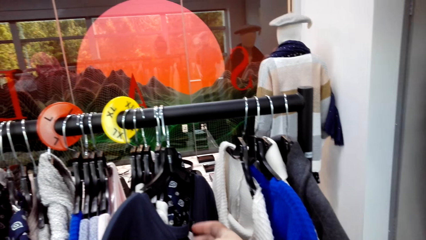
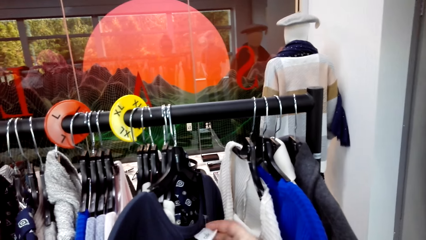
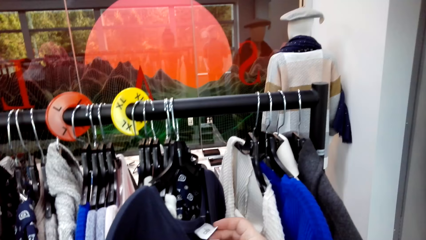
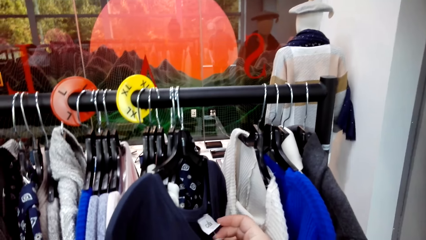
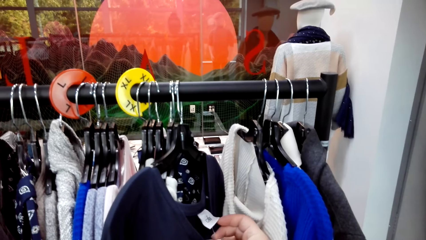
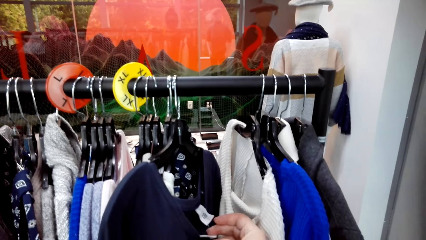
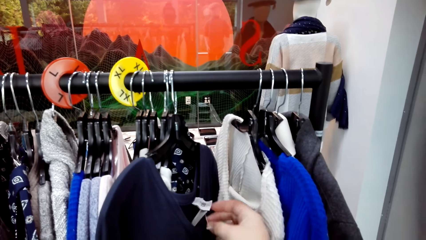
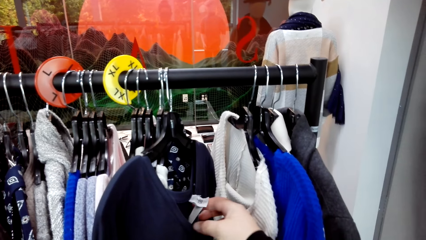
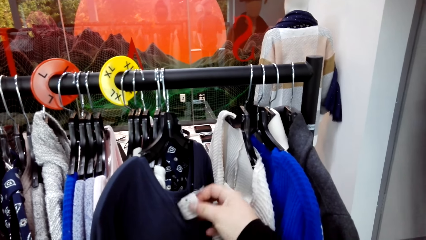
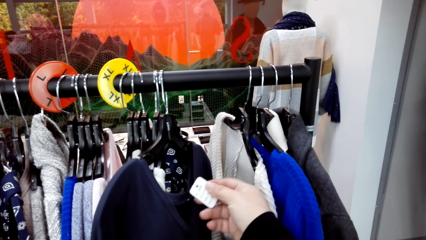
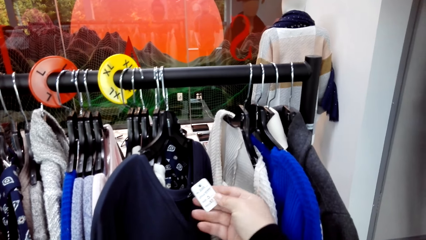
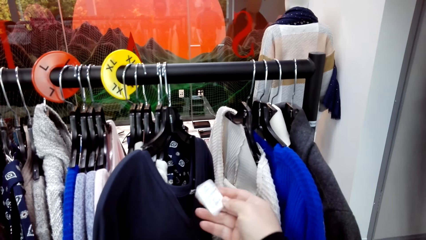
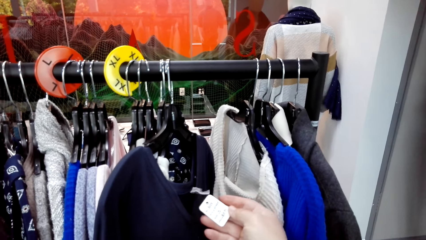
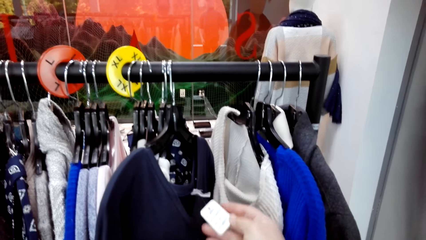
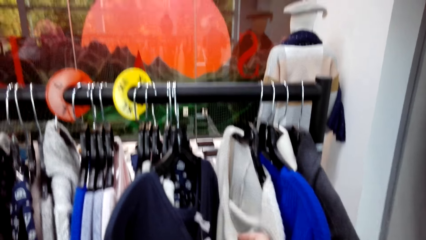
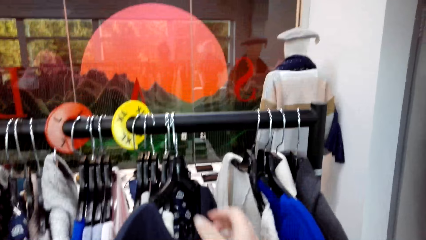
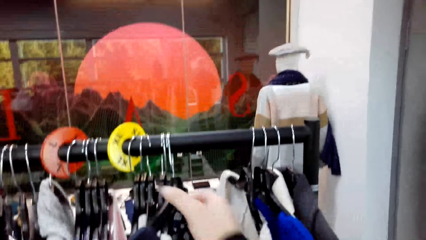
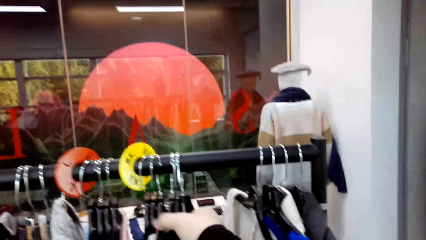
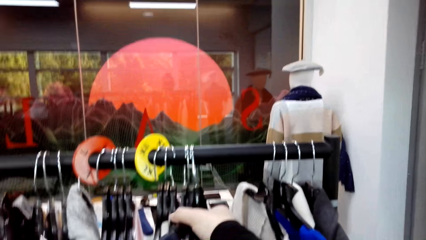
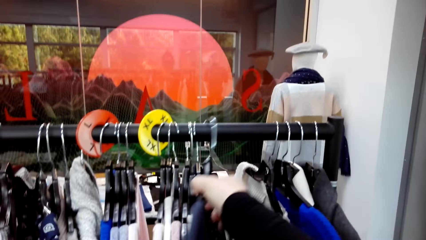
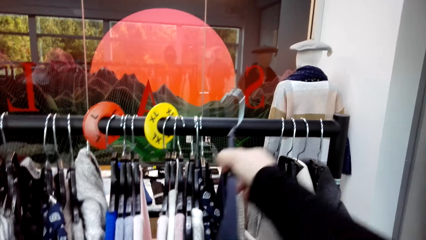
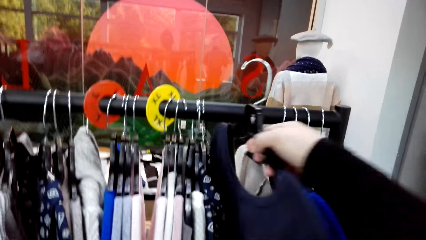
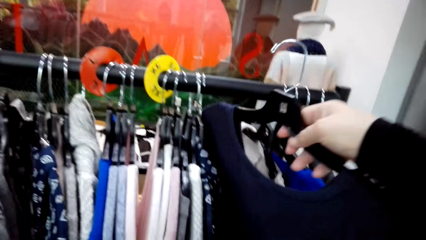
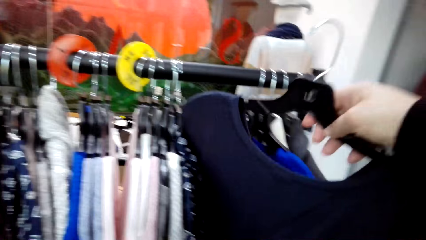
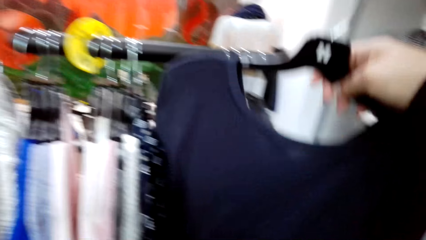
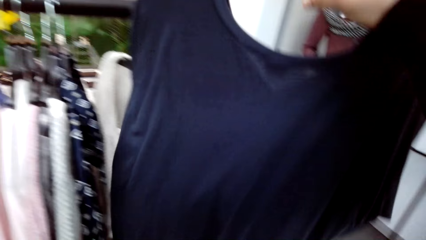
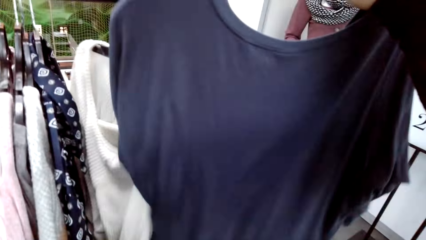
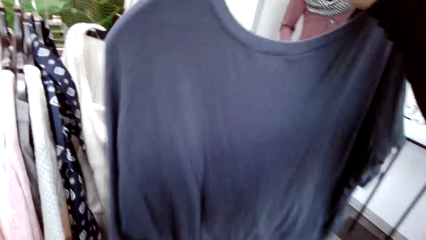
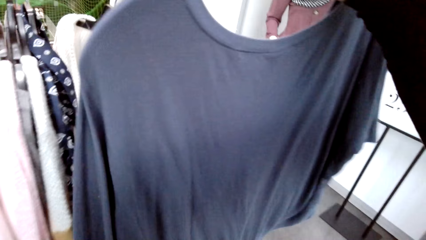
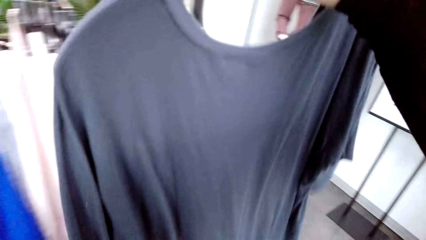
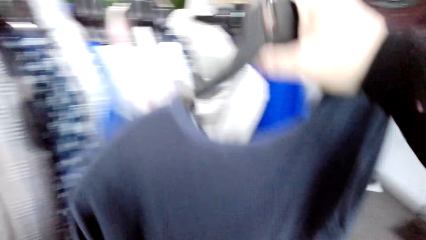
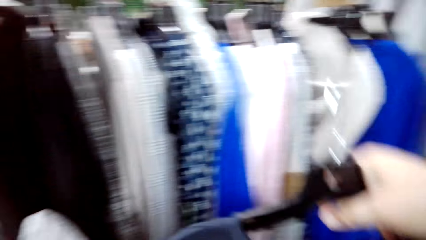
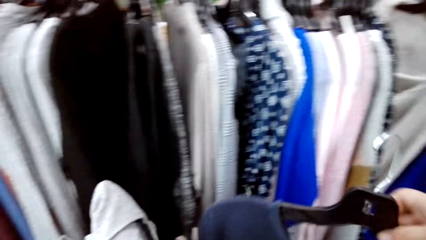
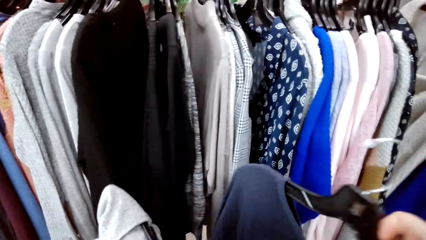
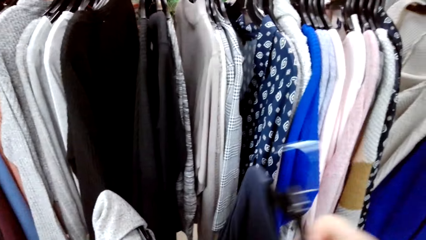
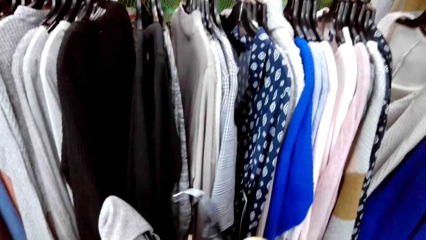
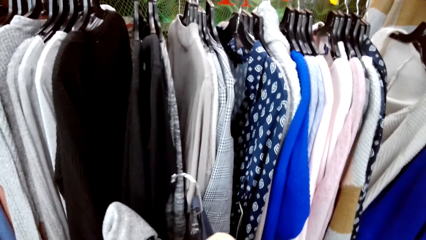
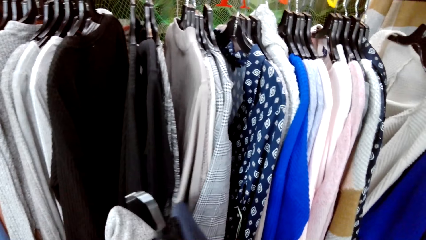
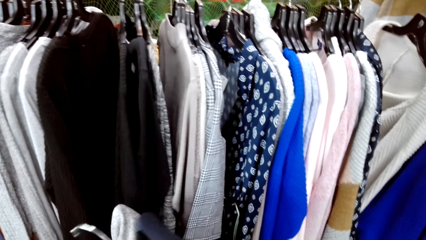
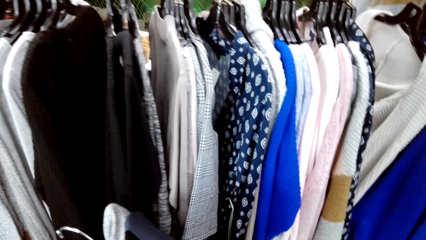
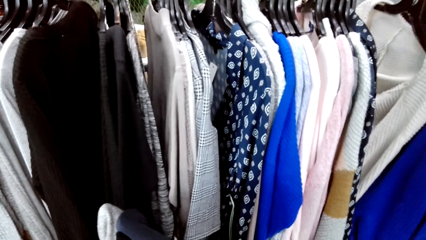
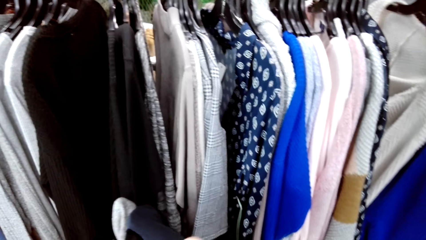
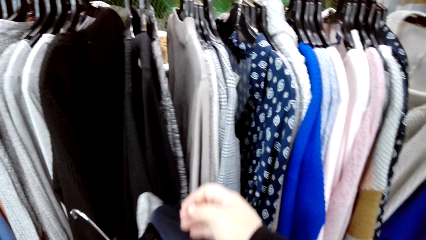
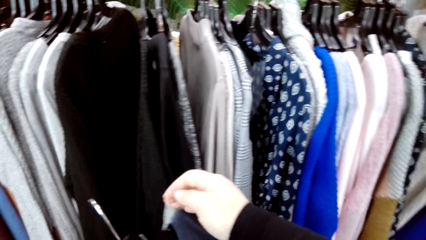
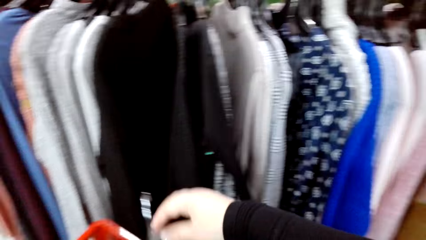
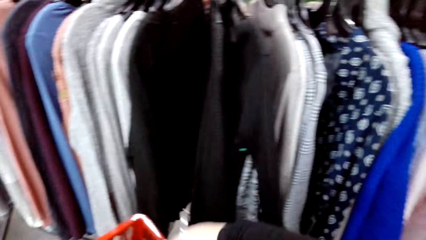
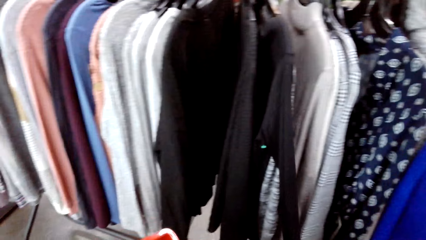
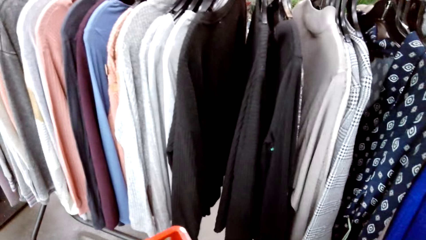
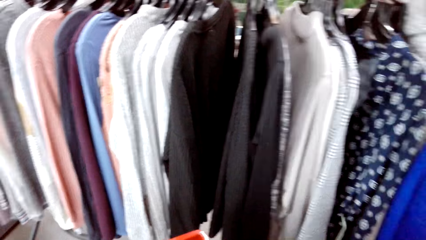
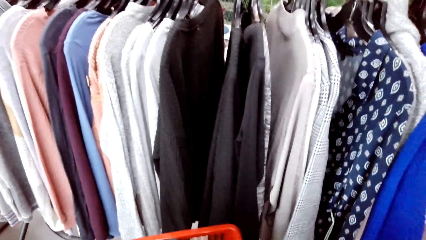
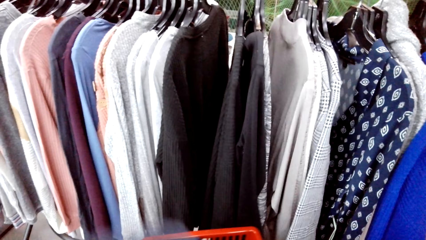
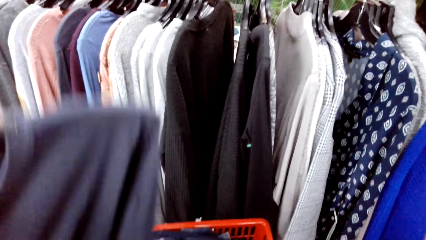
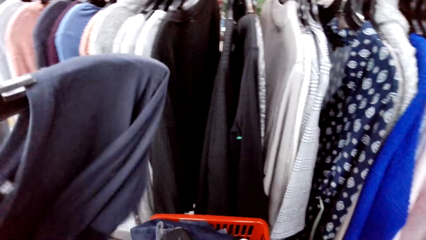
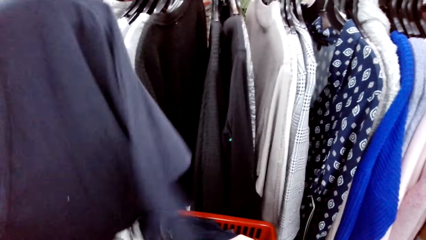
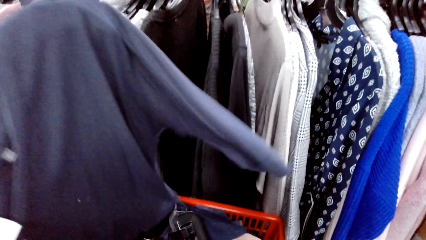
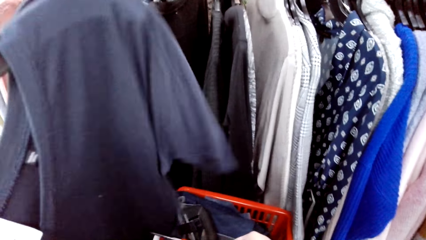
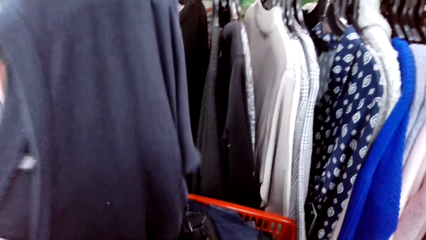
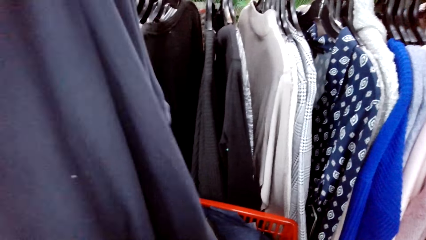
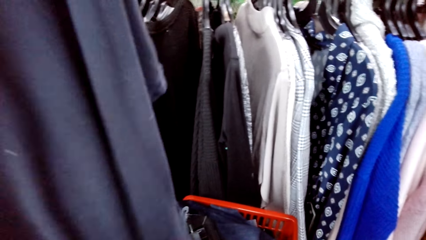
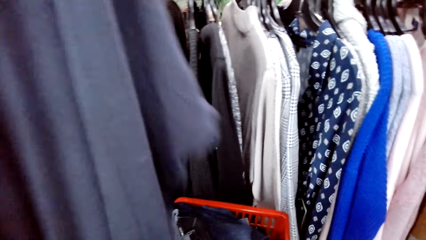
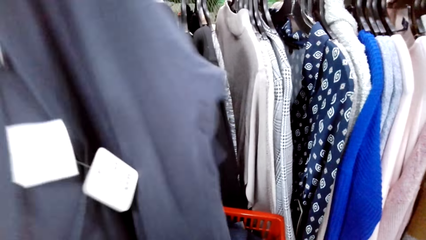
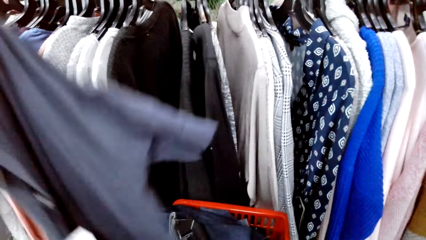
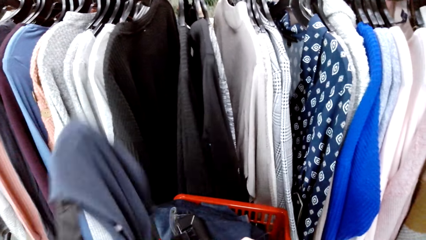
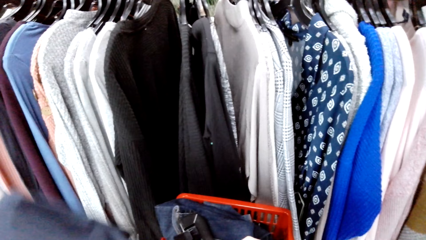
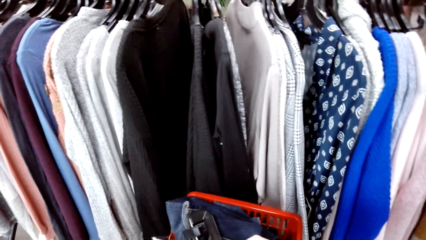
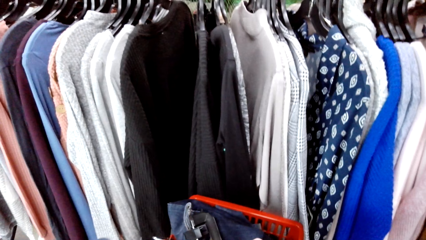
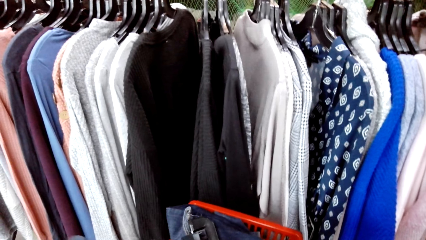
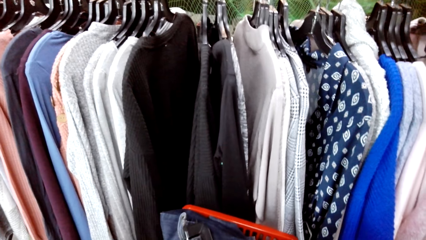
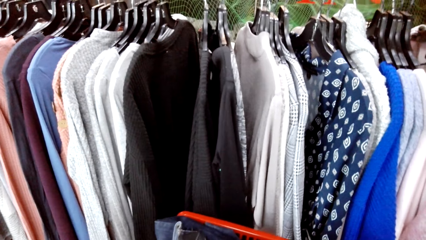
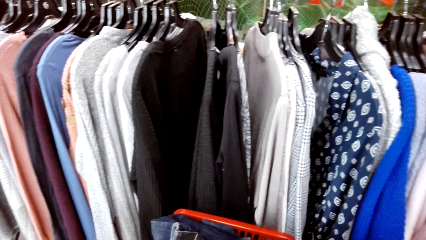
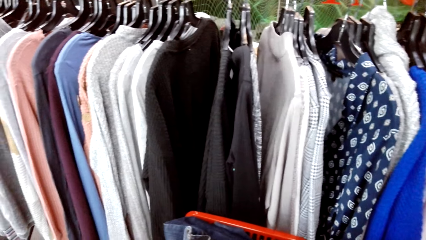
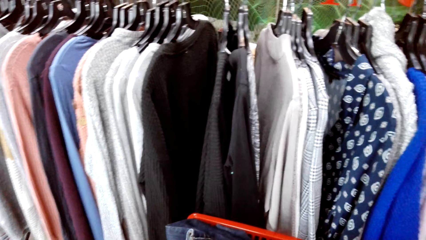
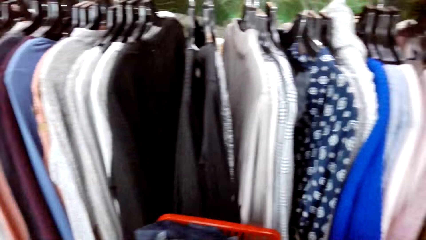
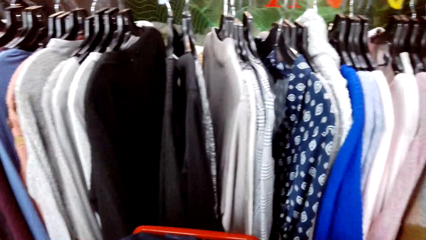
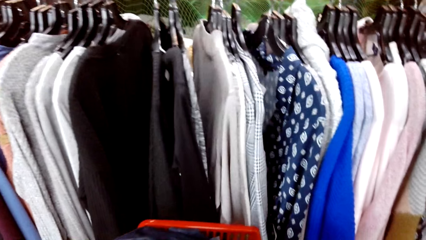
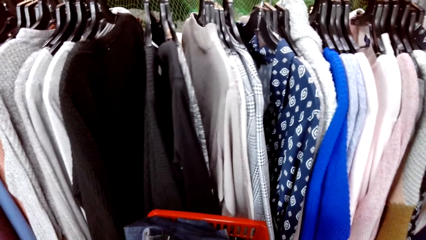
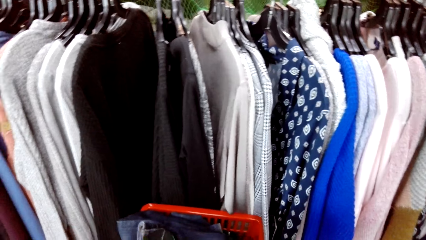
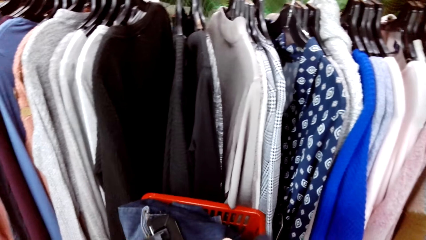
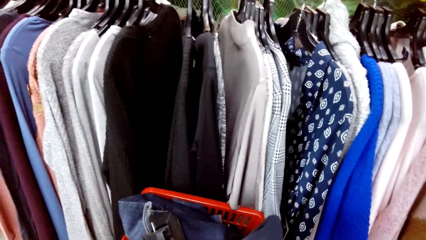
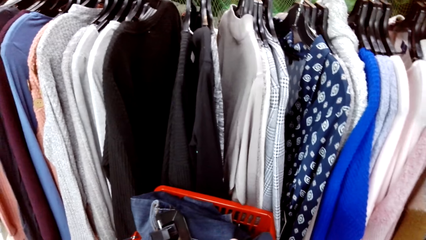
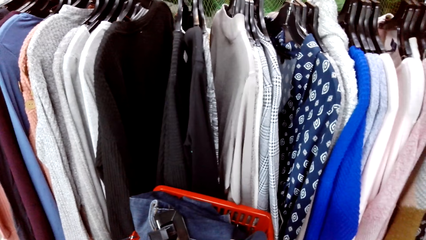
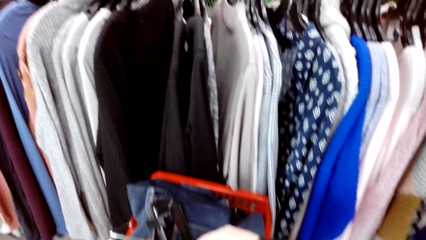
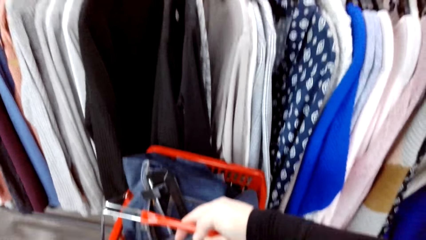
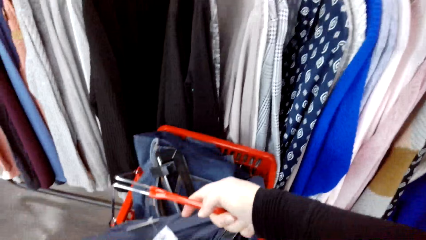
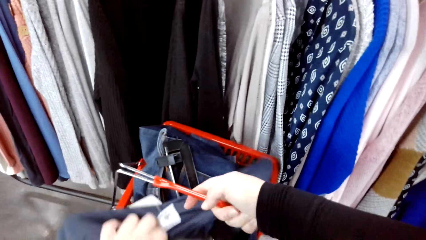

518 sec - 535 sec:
The camera wearer looks at the price tag. They hold the cloth. They look at the cloth.
